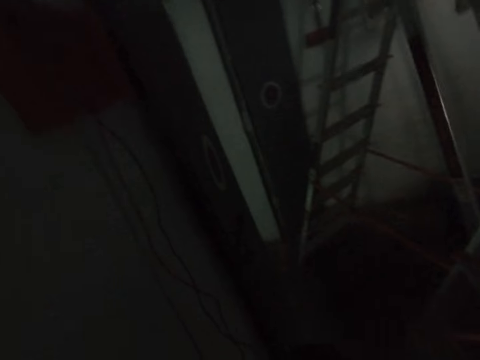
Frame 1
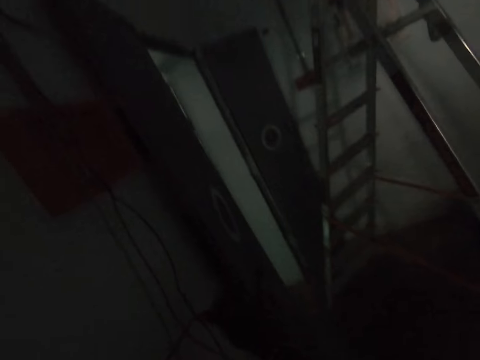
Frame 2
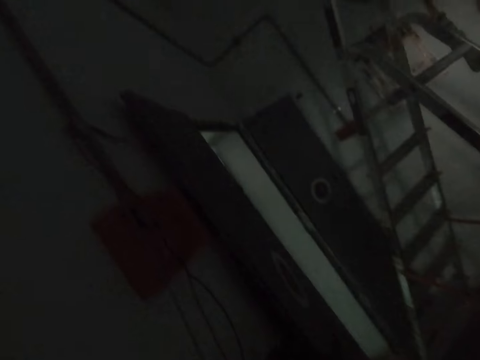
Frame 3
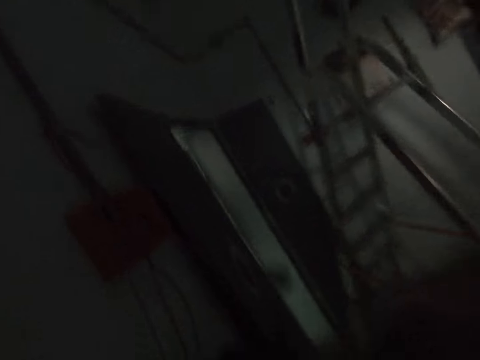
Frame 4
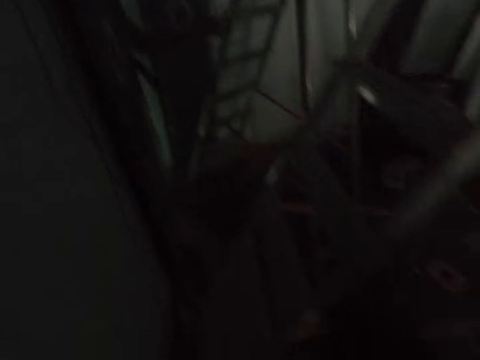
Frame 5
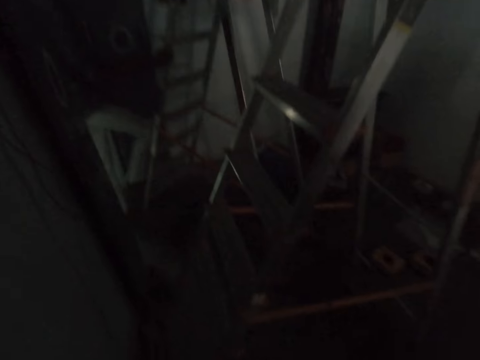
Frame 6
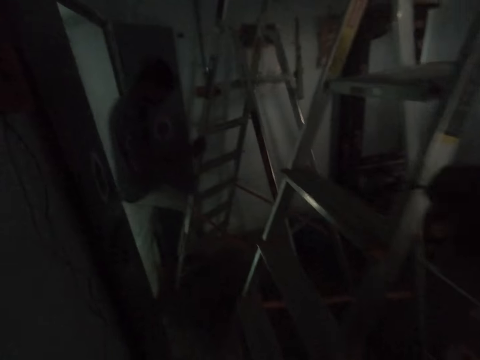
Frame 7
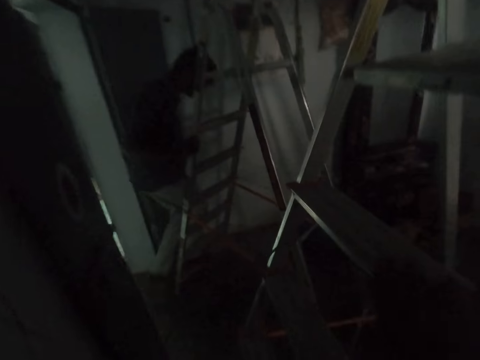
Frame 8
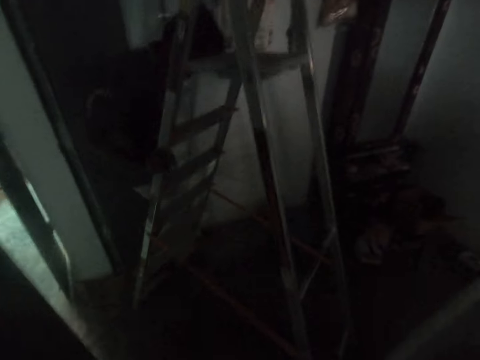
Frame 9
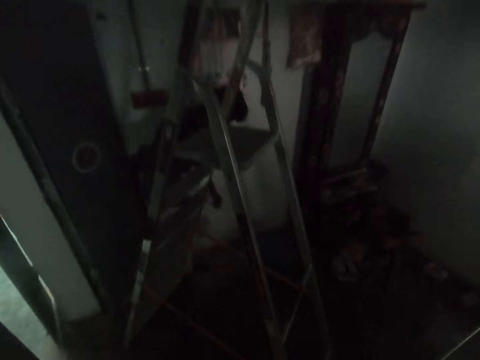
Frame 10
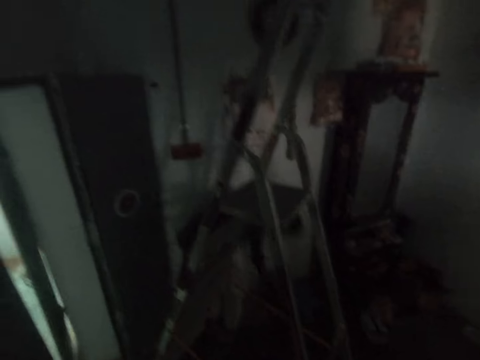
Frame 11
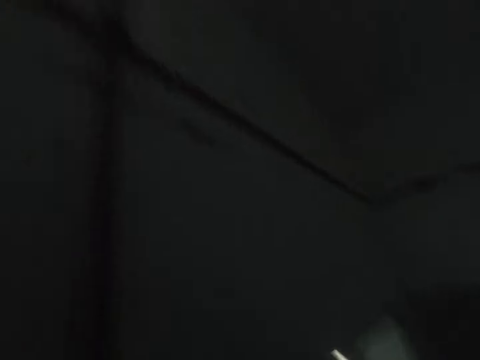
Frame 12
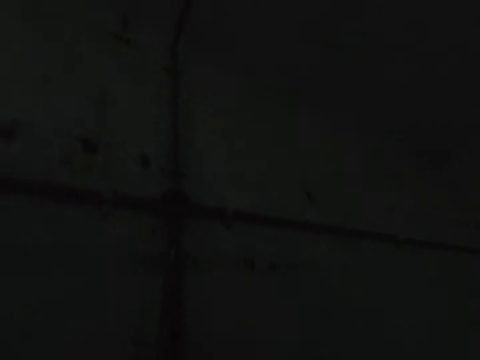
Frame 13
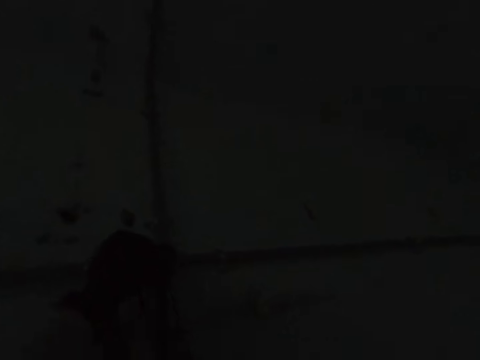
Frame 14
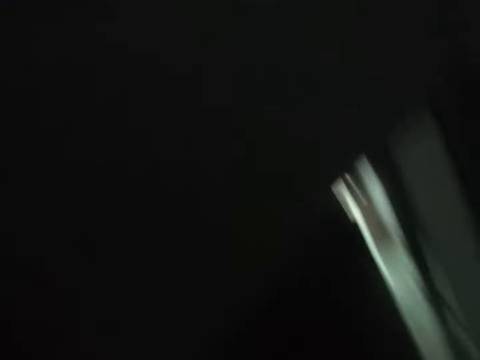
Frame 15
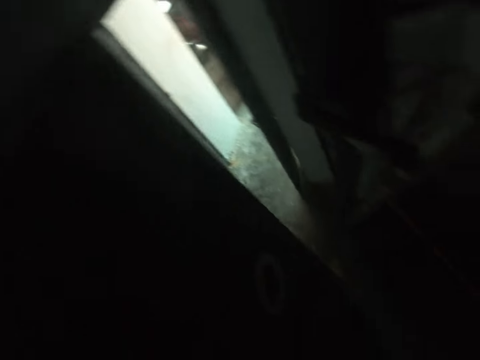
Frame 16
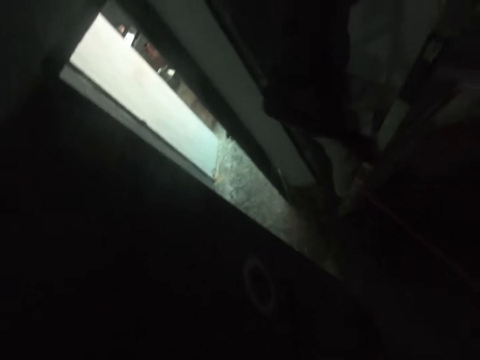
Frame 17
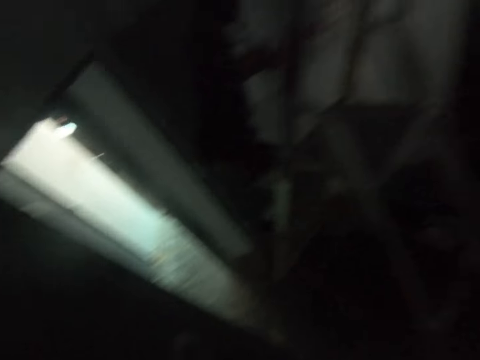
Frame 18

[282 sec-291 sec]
The camera wearer looks at a ladder. They pull a wire from electricity piping. They walk in a room. A man climbs the ladder. Another man climbs the ladder. The camera wearer moves around. They hold the wall. They move around.

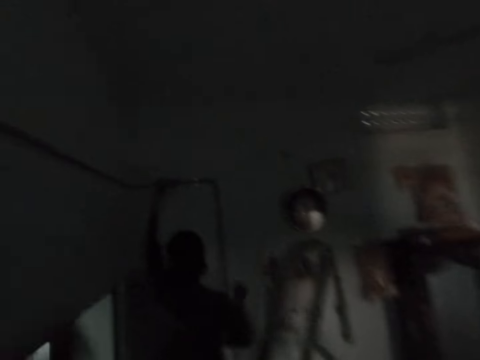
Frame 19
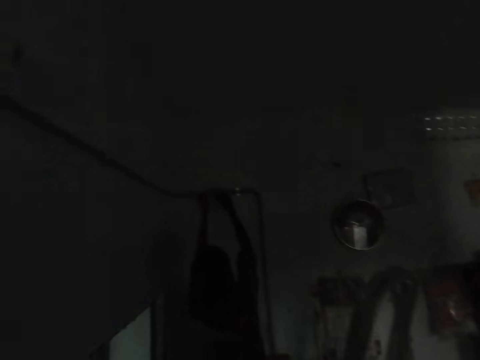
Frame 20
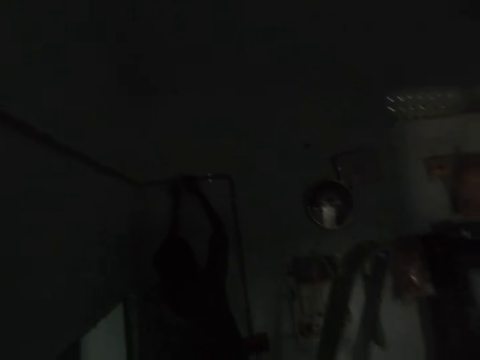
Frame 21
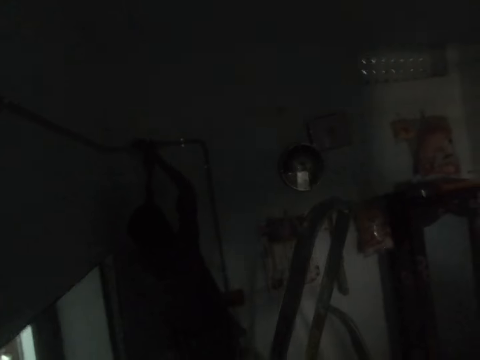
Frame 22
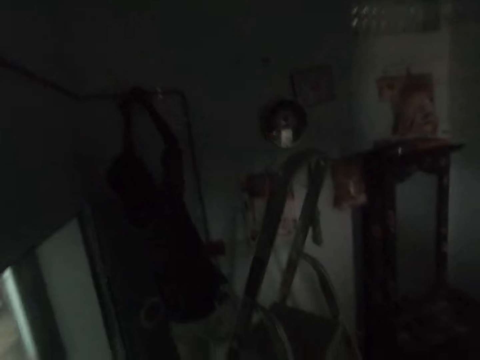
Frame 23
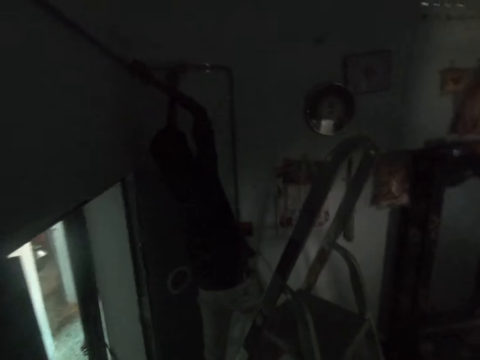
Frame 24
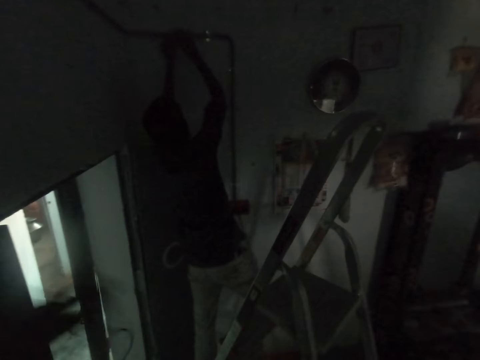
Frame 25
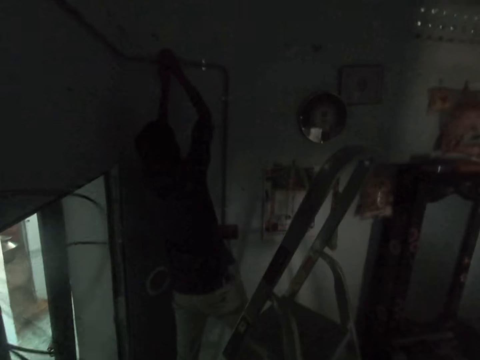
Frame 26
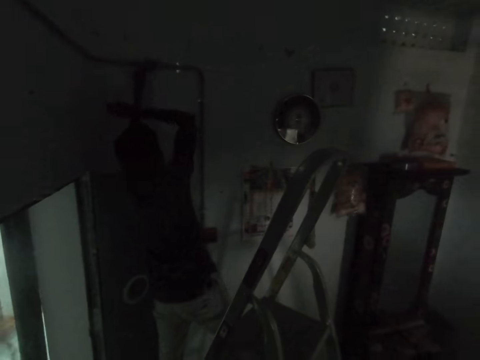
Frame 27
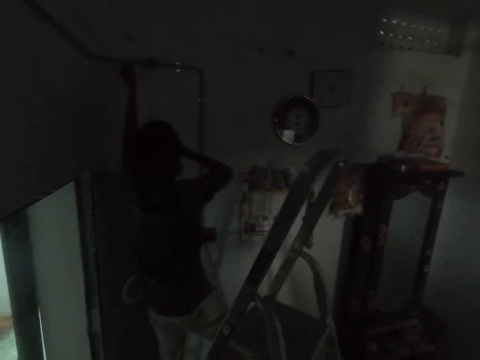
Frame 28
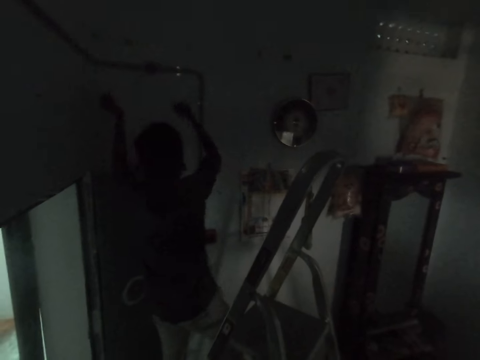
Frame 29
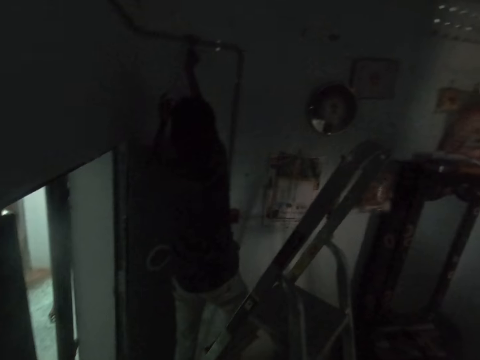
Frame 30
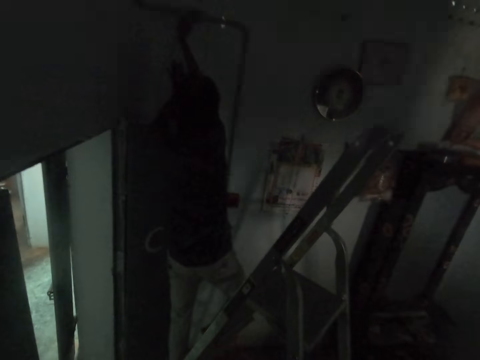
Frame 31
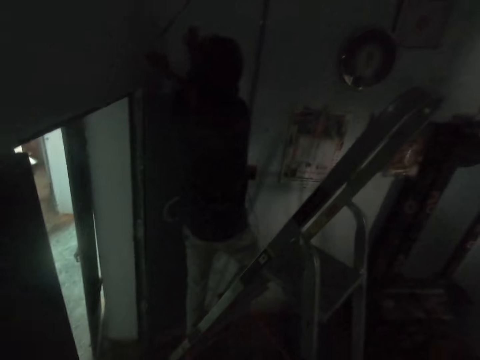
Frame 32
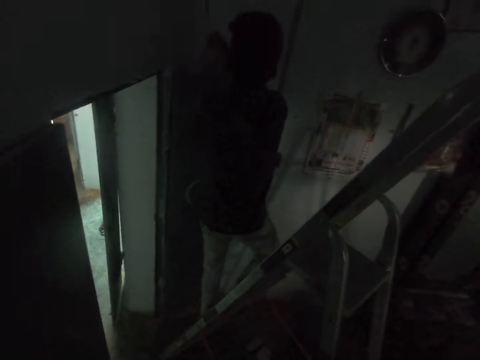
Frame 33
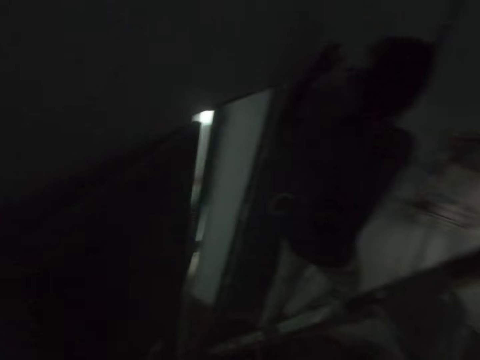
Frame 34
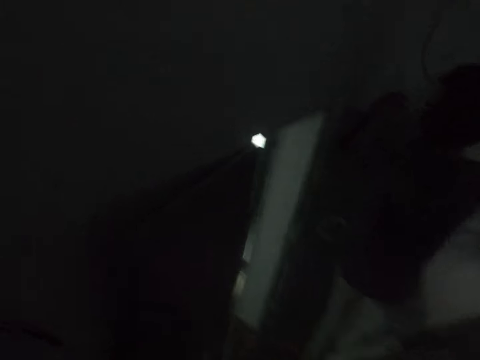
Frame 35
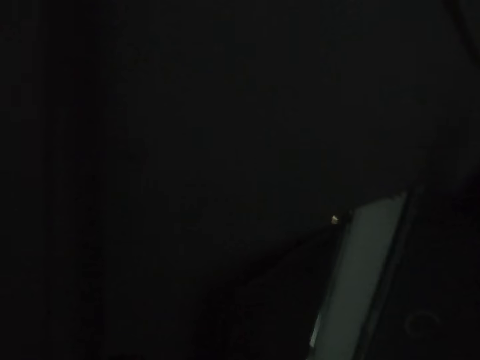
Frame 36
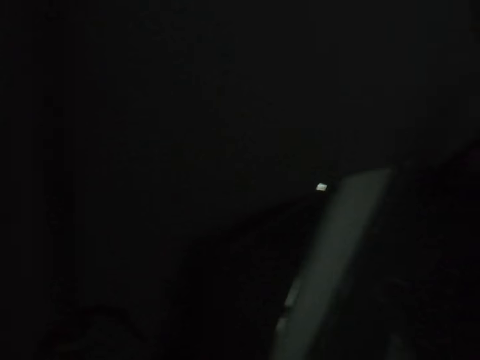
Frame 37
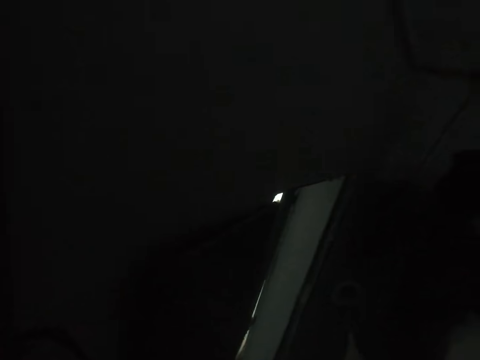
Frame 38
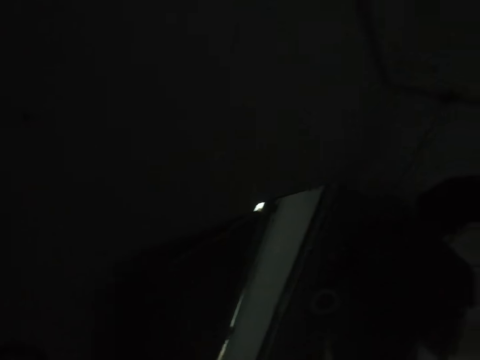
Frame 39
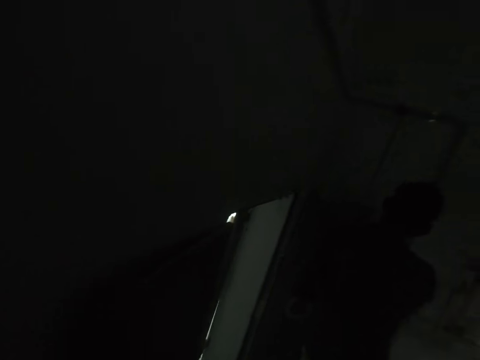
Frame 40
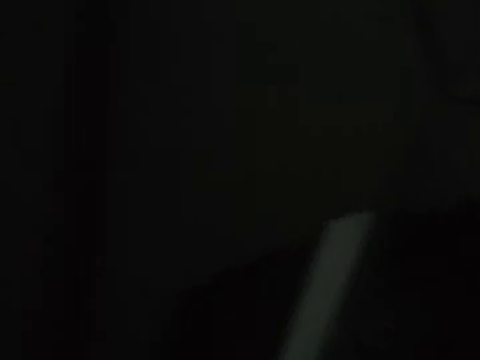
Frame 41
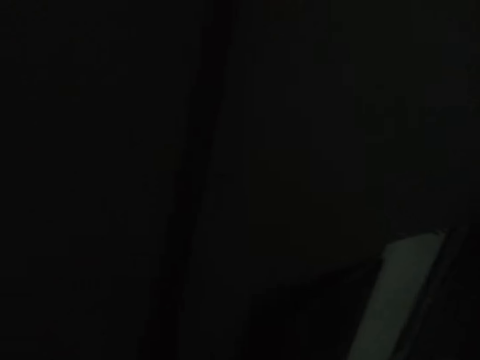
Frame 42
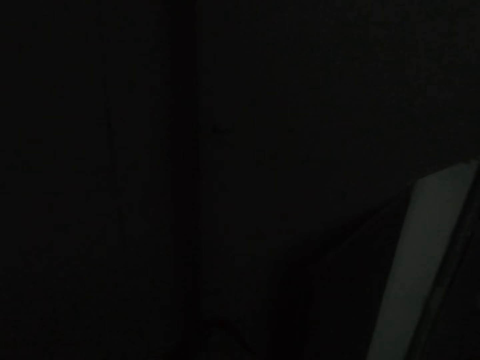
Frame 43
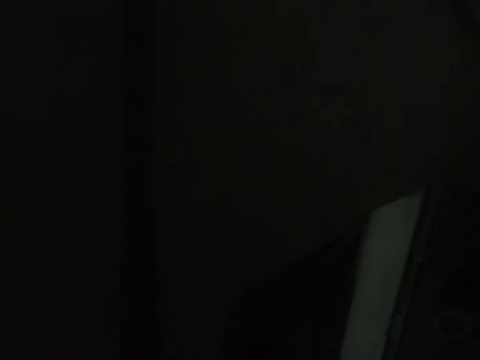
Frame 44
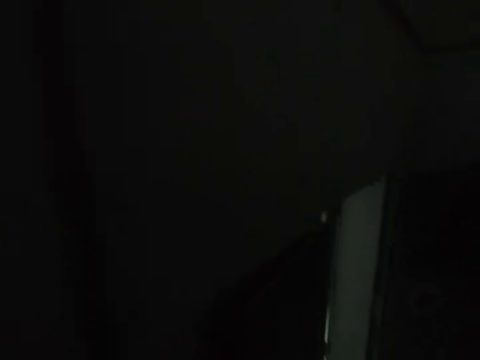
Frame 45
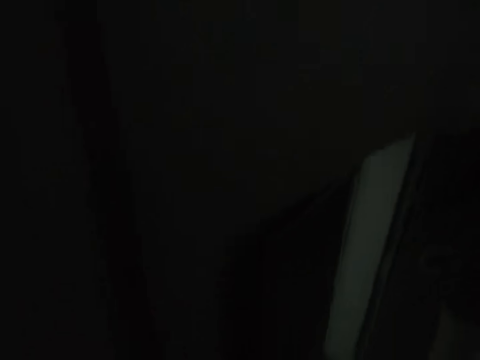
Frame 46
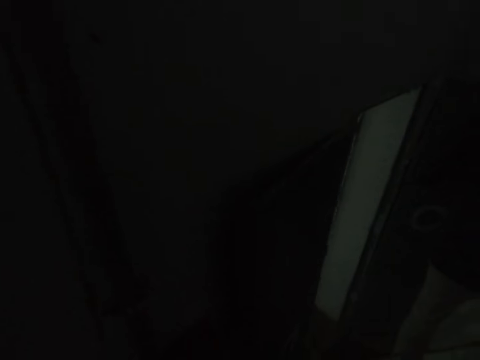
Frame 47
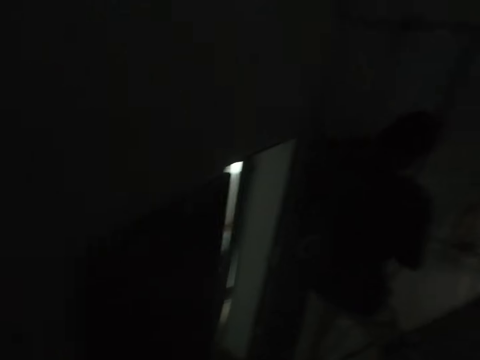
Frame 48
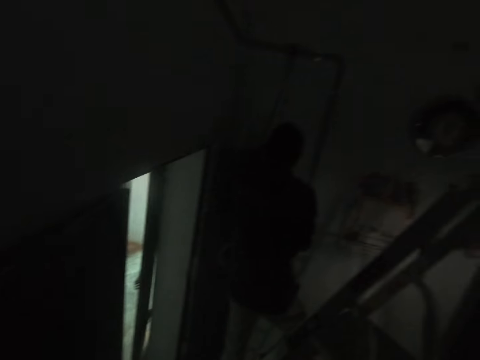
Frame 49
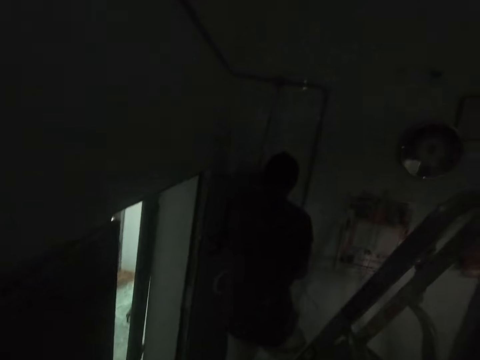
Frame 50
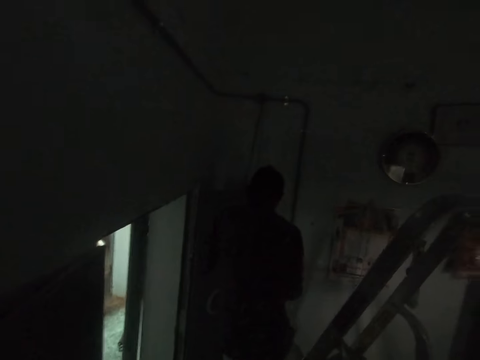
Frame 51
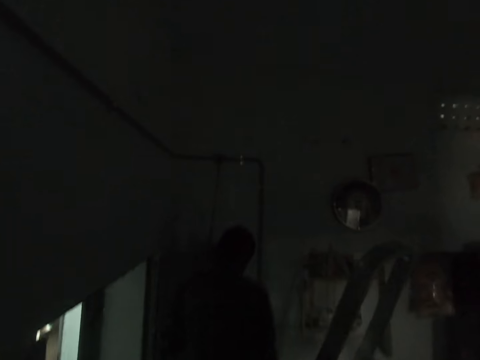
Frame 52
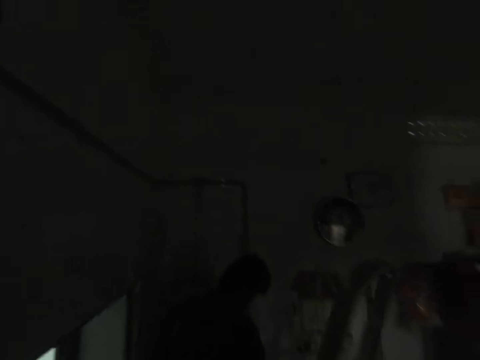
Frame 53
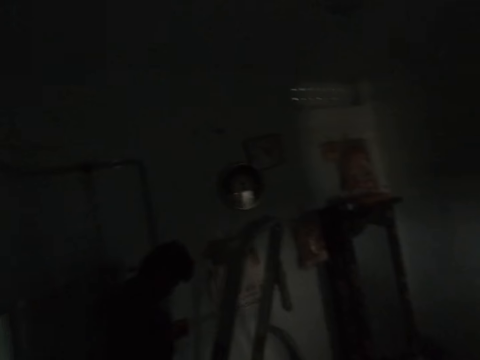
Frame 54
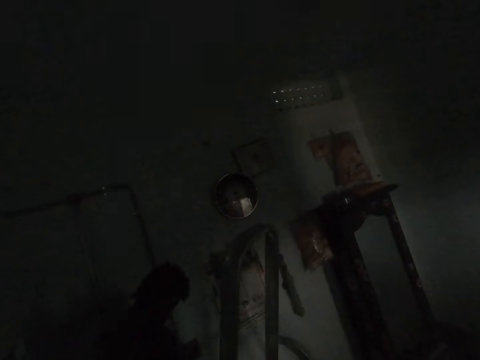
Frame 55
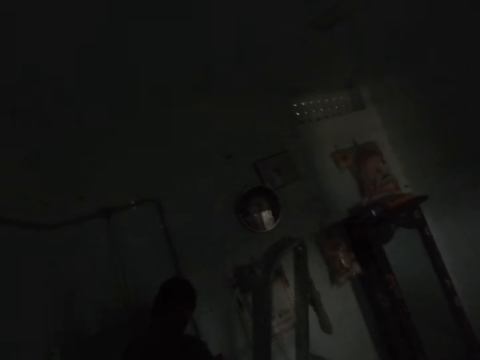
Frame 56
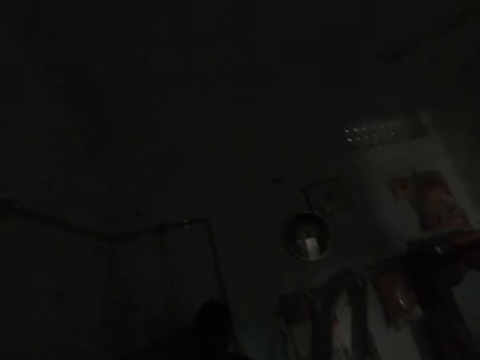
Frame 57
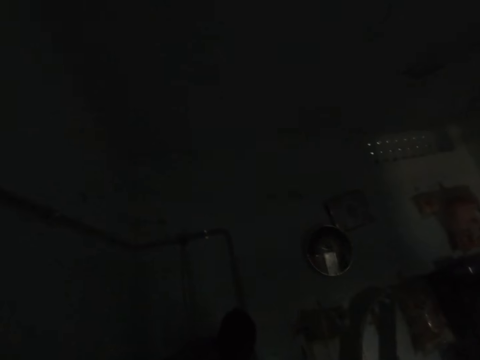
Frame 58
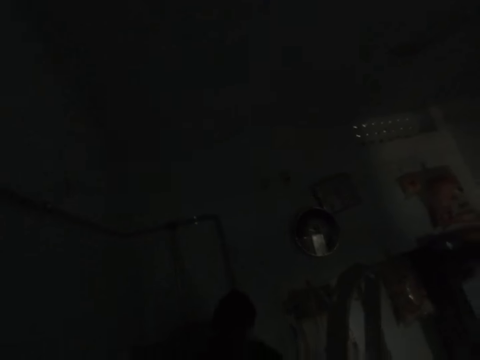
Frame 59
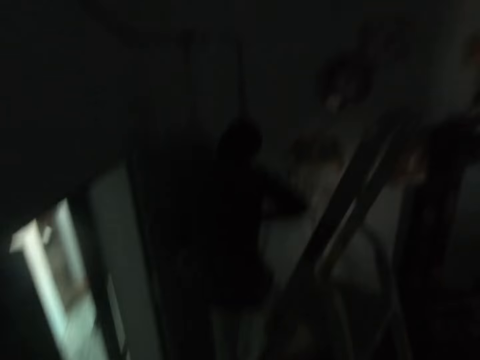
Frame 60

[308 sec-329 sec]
A man fixes cables. The camera wearer looks around. They look around again.
